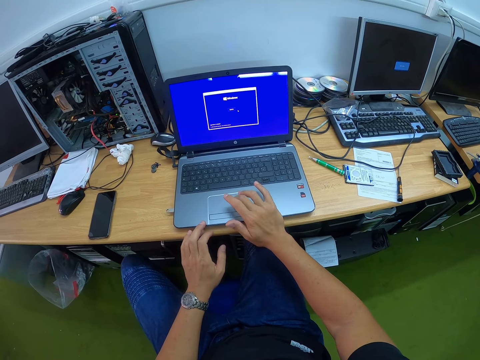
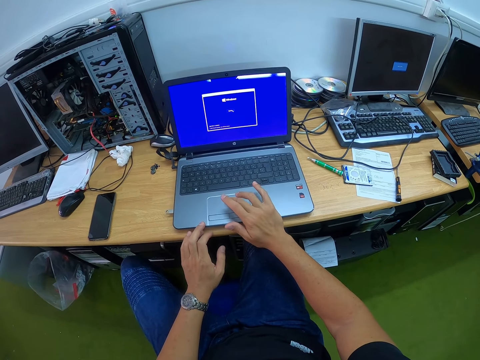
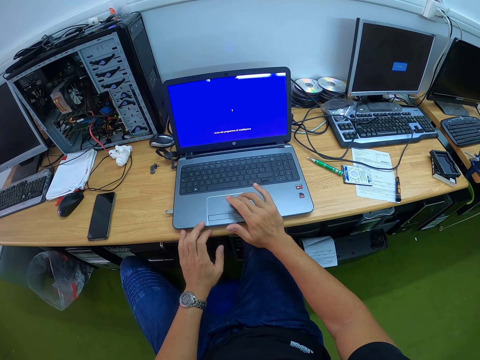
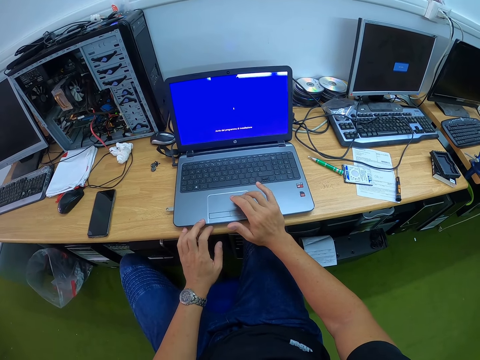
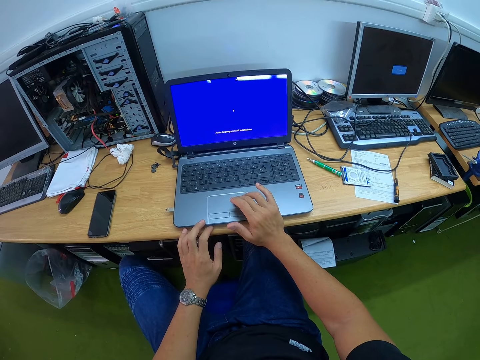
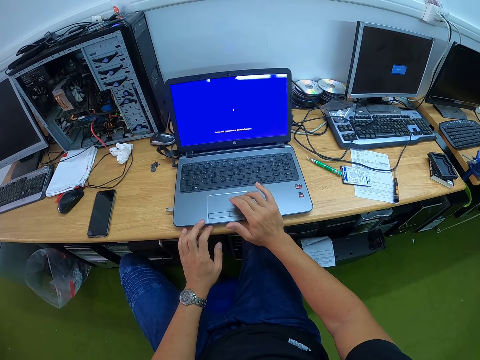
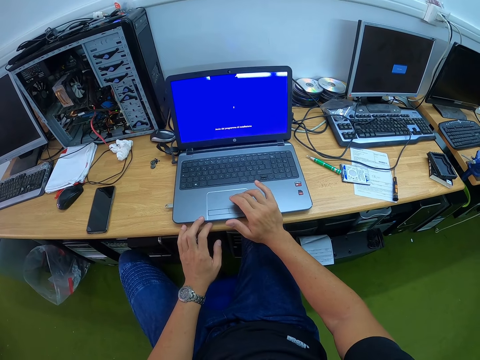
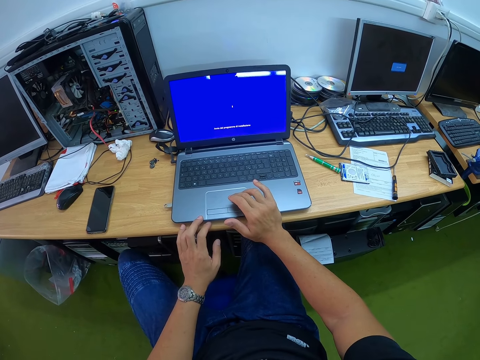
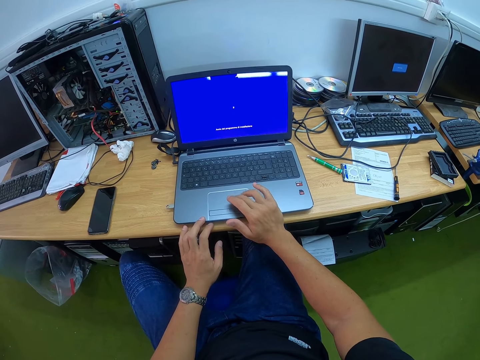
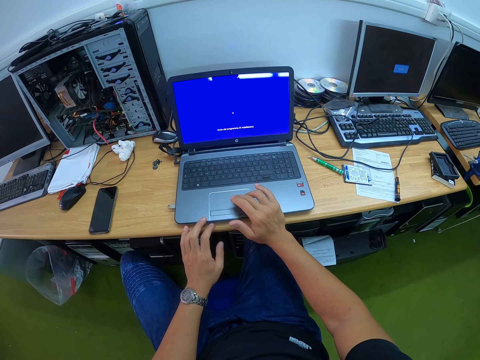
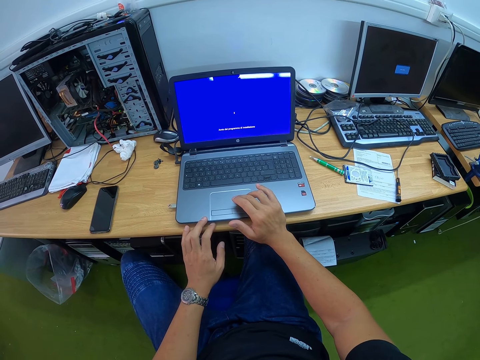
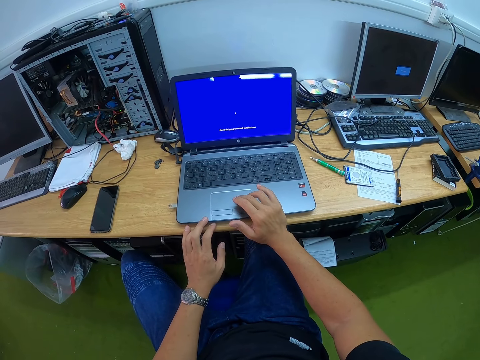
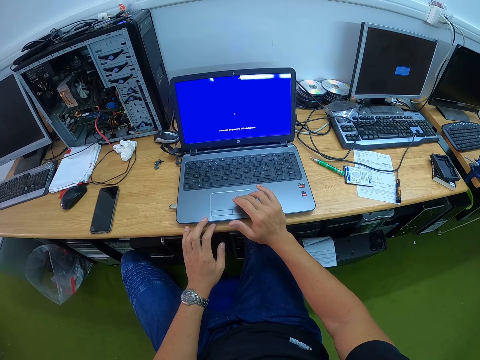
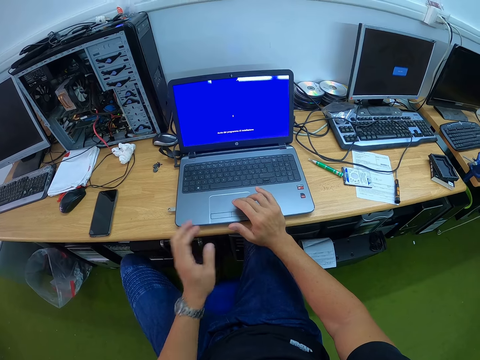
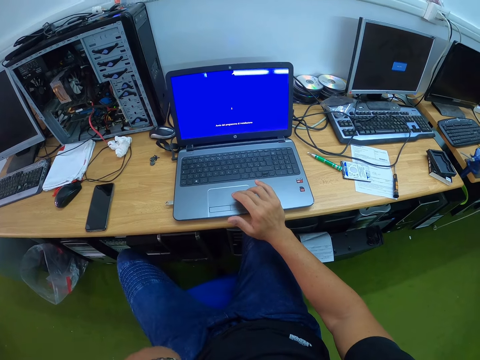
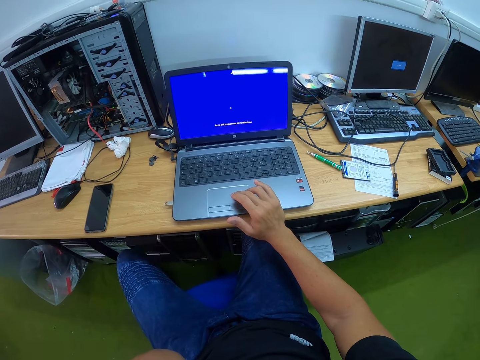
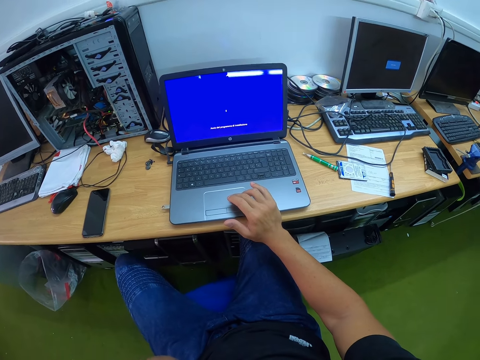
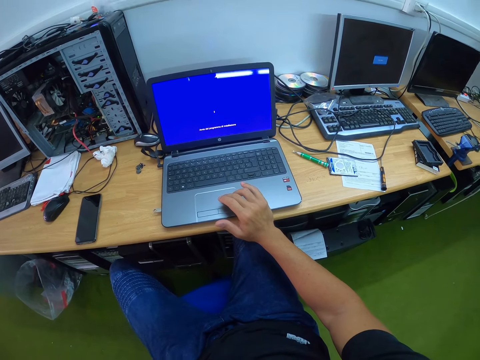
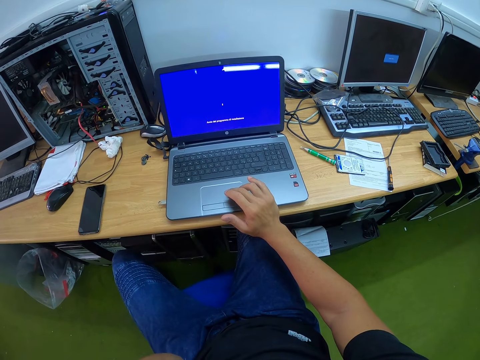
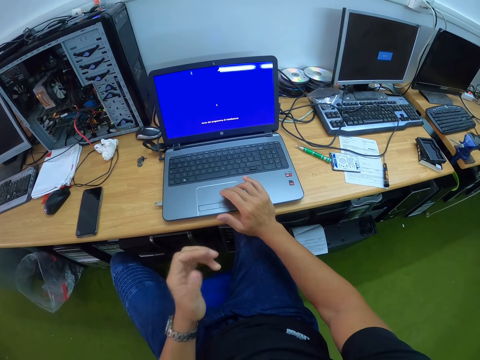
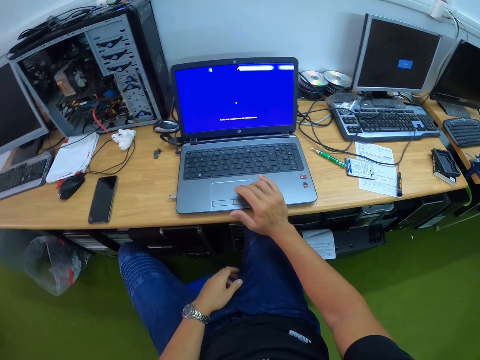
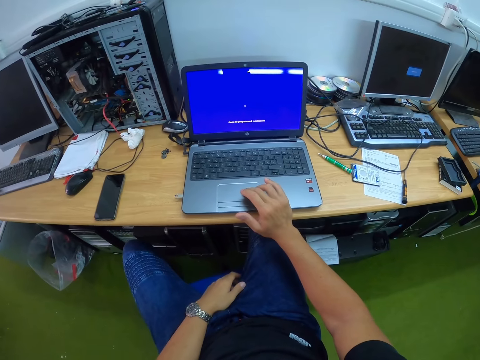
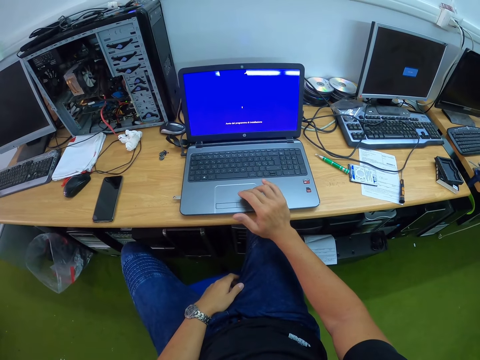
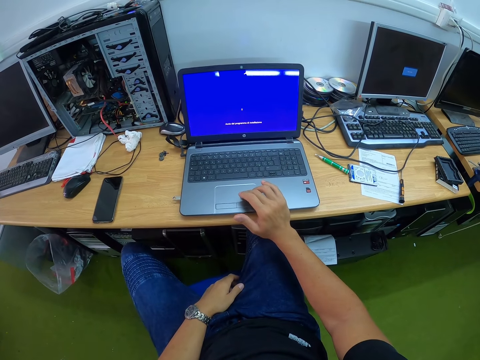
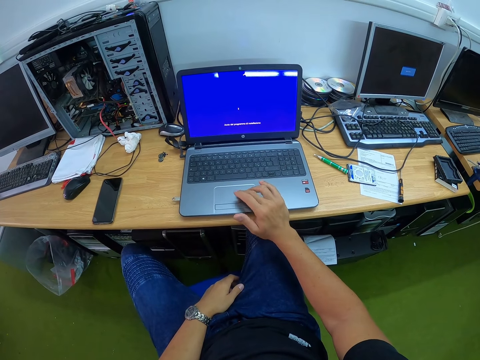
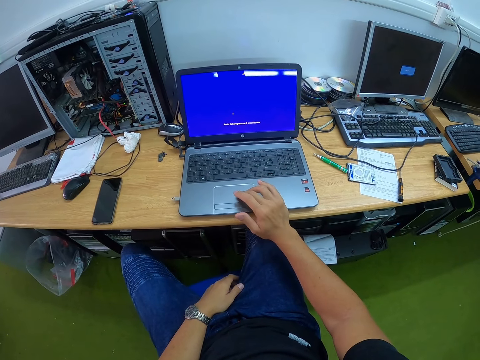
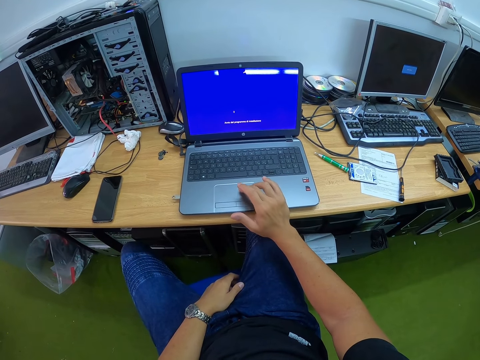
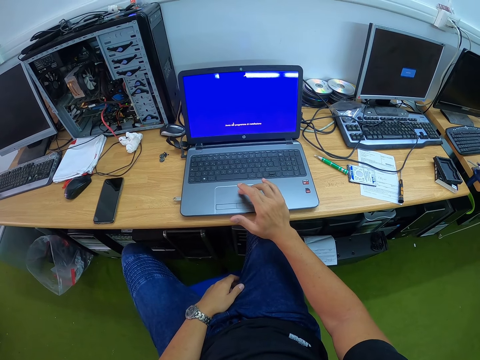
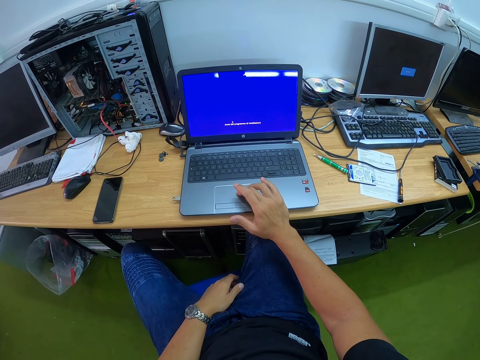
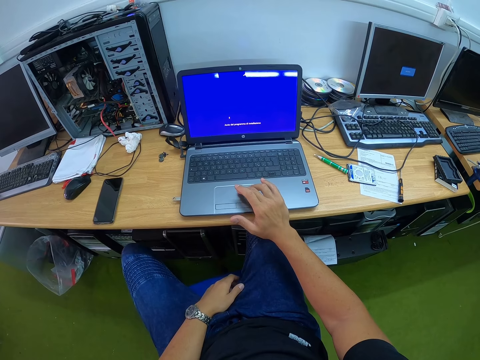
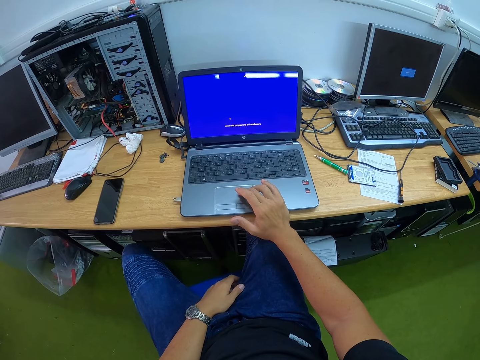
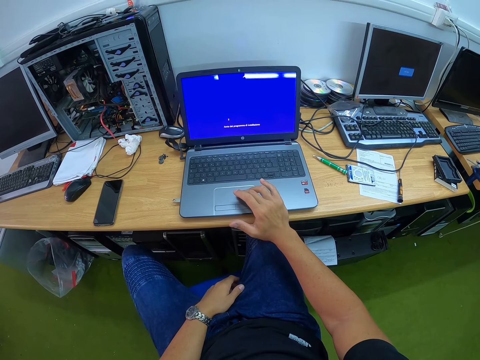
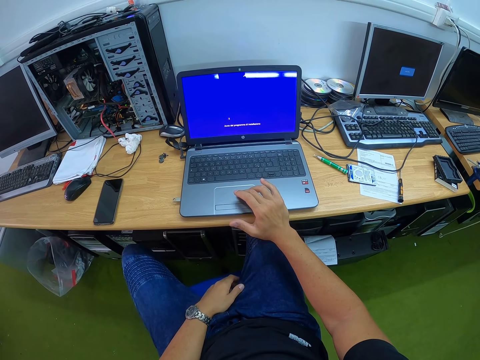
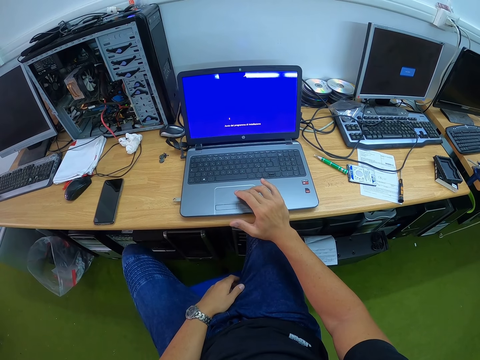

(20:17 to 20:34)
The camera wearer lifts the left hand. They rest the left hand on the lap. They operate the laptop.
